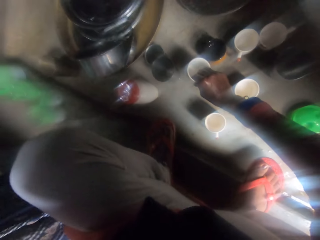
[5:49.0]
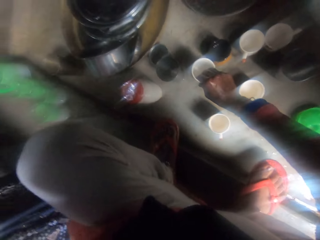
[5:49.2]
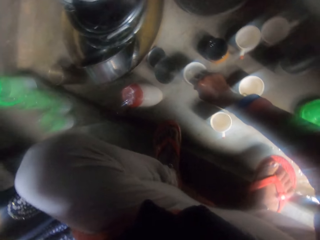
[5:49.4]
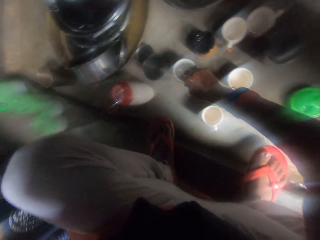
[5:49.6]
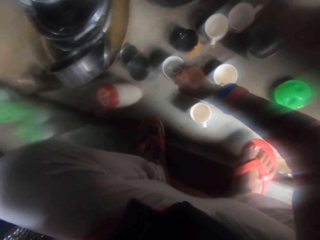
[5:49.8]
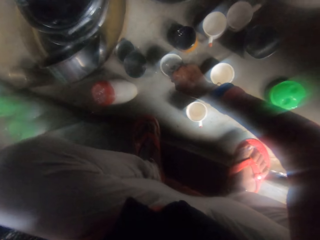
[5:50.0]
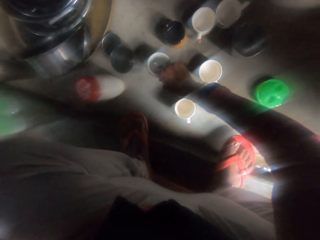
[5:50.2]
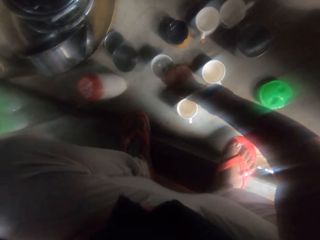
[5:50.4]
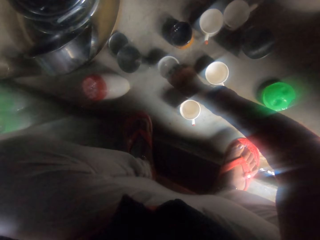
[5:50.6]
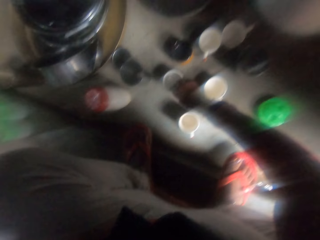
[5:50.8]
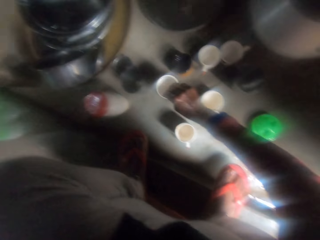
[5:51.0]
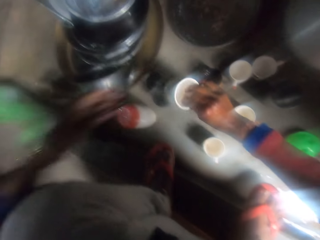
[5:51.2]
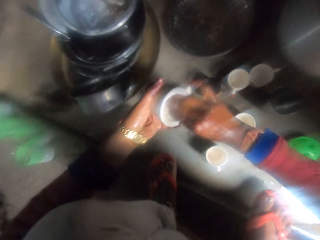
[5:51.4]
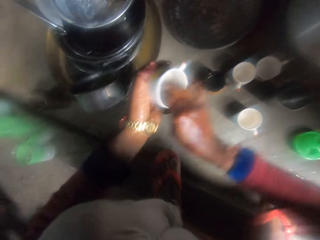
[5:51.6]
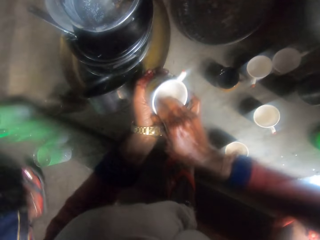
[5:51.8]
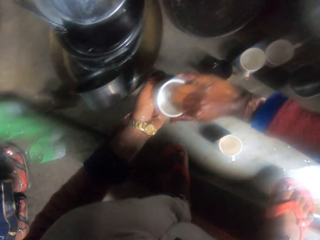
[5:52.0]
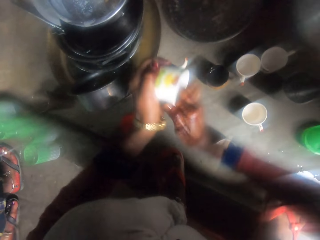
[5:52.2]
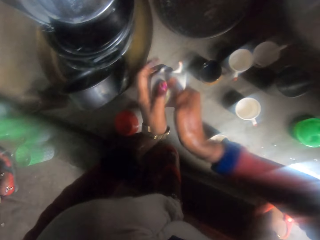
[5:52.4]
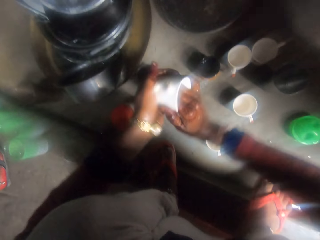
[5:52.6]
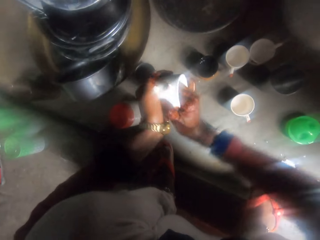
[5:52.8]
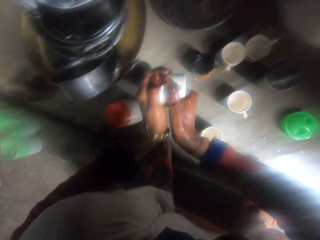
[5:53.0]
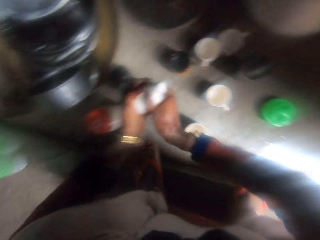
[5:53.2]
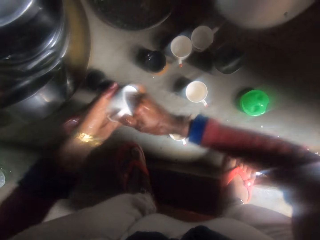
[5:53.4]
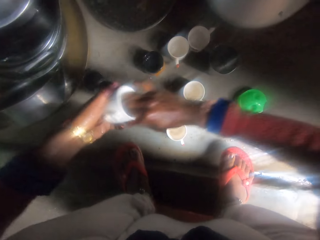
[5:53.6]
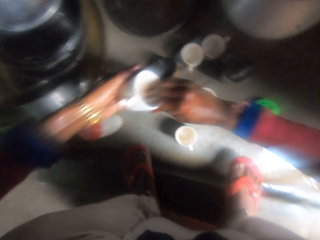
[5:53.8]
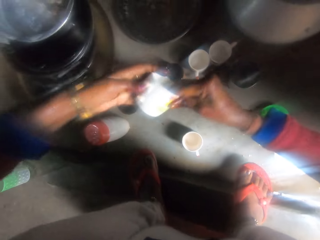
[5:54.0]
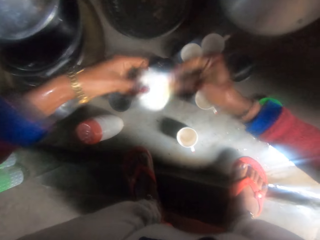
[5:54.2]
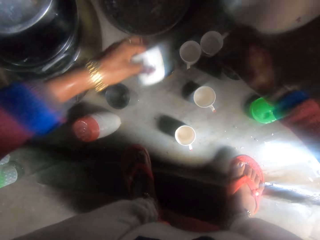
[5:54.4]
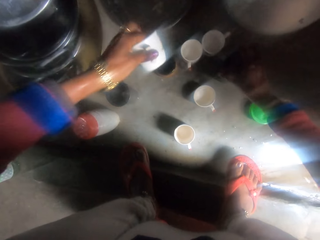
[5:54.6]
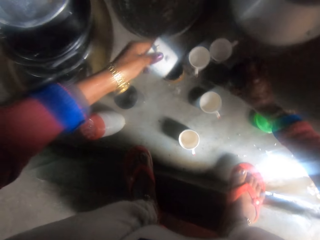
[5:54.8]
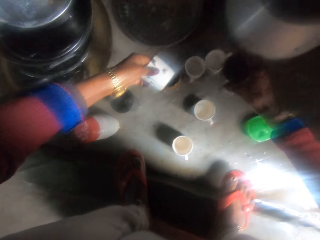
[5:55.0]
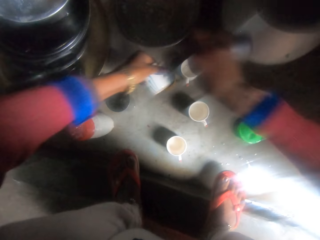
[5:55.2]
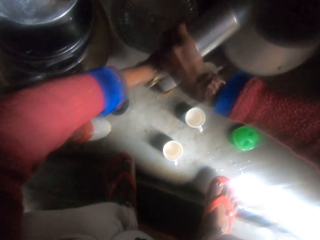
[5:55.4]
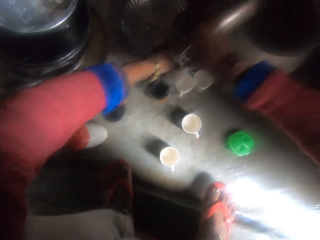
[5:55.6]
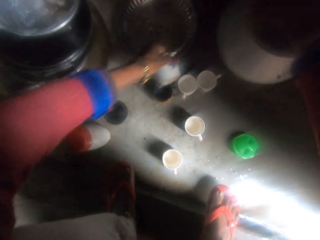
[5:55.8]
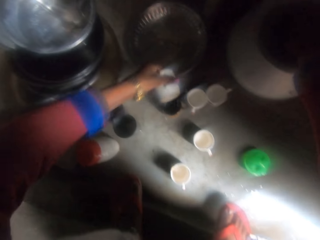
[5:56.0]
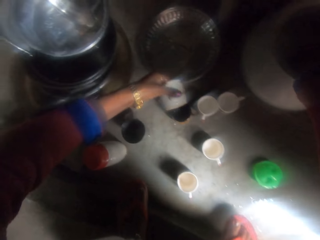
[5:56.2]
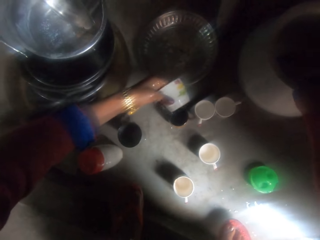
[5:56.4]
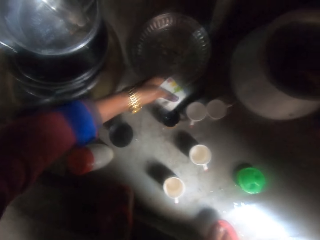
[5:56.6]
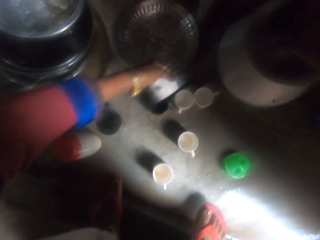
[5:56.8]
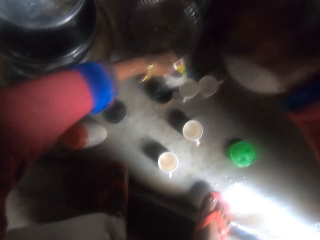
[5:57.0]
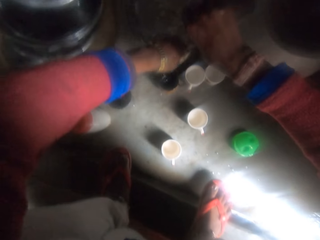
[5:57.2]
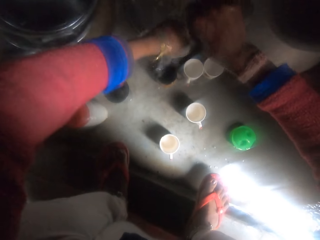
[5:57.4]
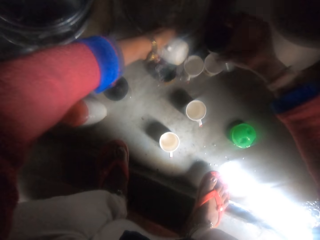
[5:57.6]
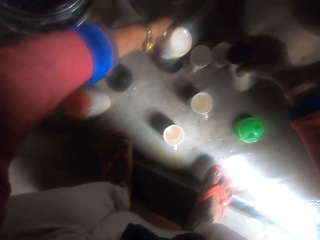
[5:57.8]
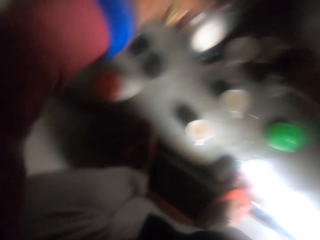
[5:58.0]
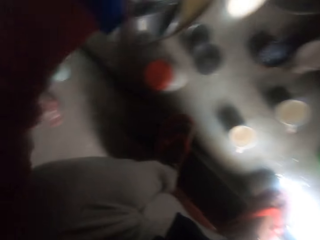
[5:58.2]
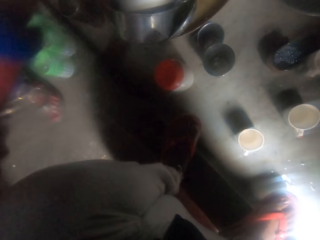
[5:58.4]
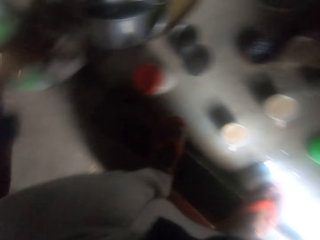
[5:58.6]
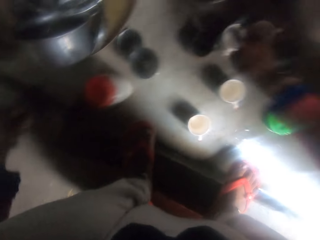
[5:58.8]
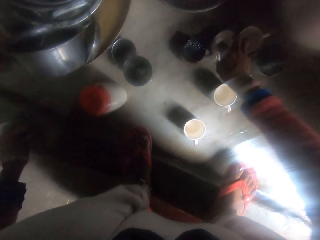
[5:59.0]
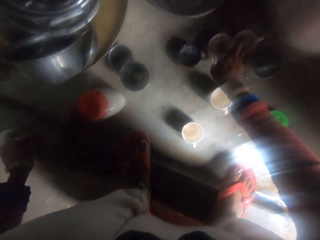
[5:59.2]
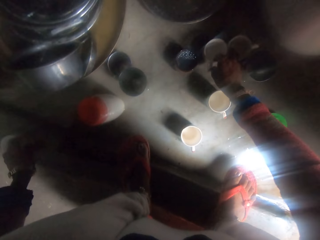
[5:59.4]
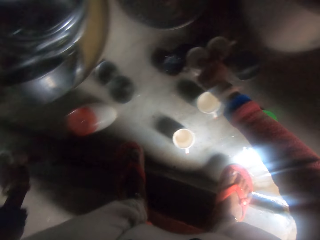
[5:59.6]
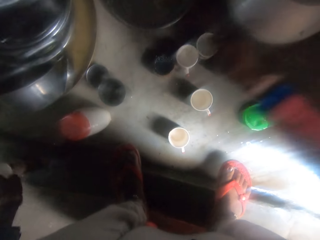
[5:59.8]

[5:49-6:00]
The camera wearer picks a cup. She shakes a glass. She turns slightly. She picks the cup. She holds the cup with both hands. She rinses the cup with her hand. She washes the cup. A woman walks round the room. The camera wearer holds the cup. She picks the cup with water from the floor. She pours water on the cup in her hand. She takes water from the pot with the cup. She rinses the cup. She pours water on the cup in her hand. She drops the cup with water on the floor. She drops the cup on the floor. She touches the cup.

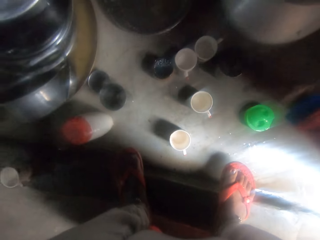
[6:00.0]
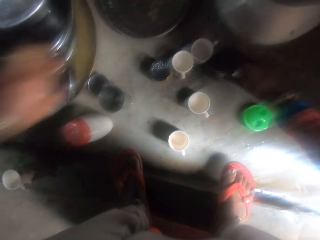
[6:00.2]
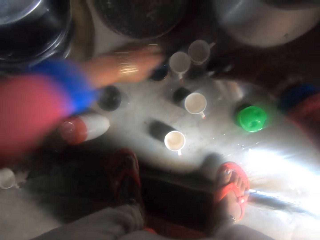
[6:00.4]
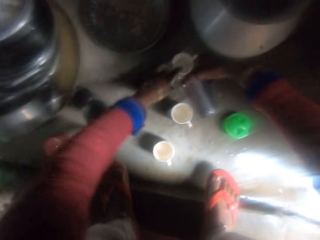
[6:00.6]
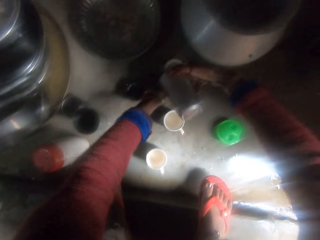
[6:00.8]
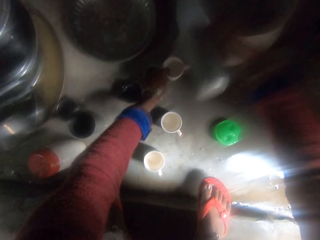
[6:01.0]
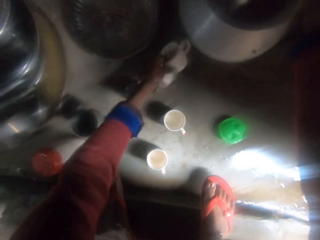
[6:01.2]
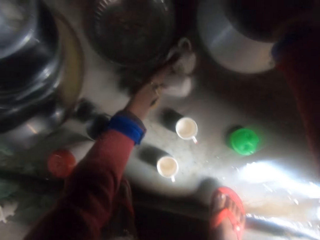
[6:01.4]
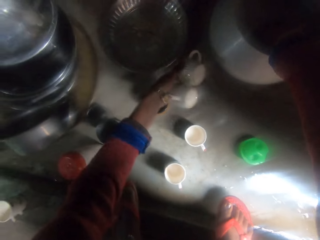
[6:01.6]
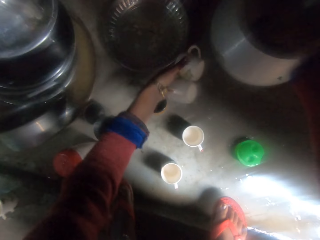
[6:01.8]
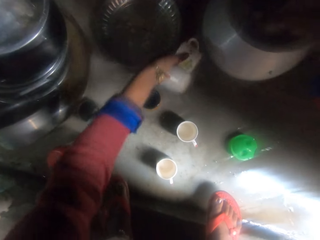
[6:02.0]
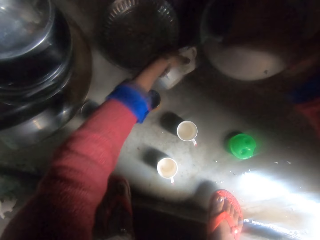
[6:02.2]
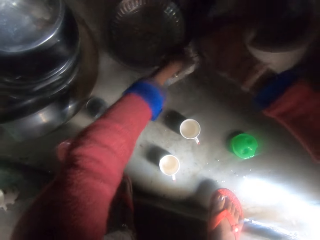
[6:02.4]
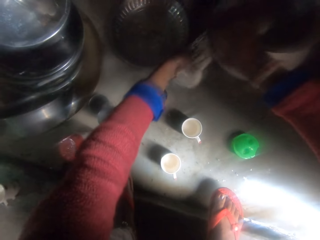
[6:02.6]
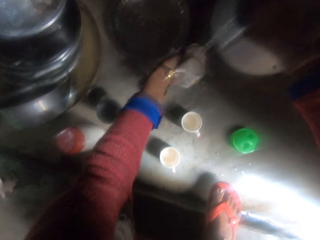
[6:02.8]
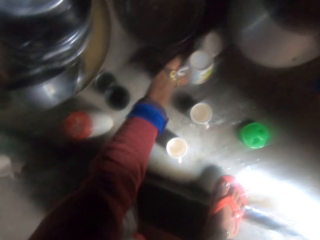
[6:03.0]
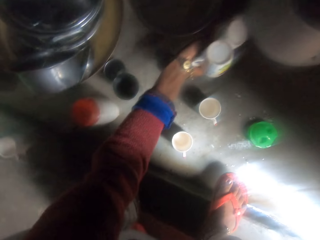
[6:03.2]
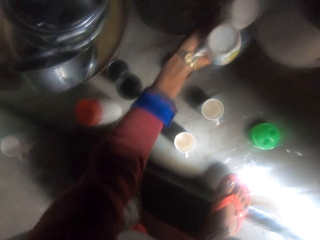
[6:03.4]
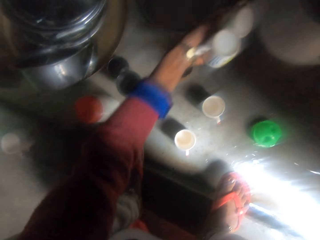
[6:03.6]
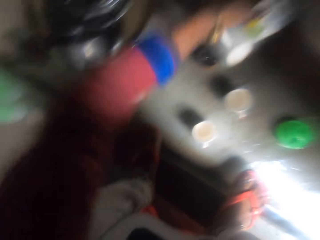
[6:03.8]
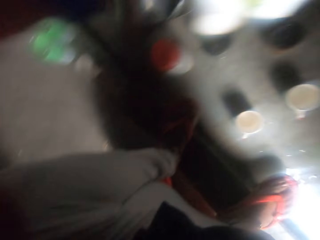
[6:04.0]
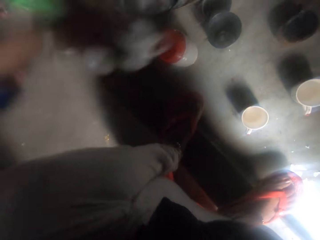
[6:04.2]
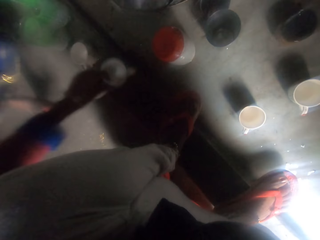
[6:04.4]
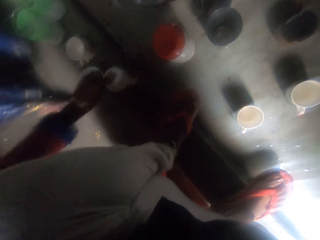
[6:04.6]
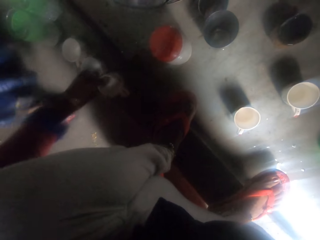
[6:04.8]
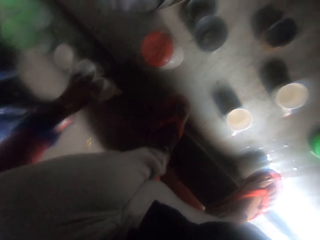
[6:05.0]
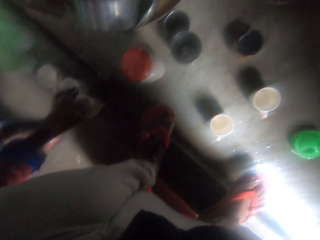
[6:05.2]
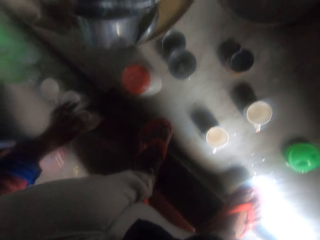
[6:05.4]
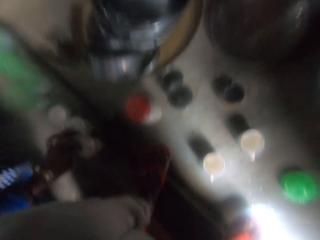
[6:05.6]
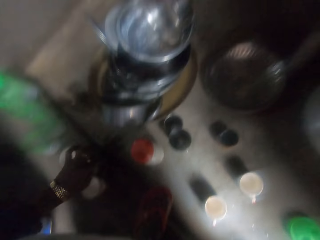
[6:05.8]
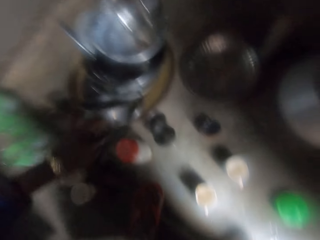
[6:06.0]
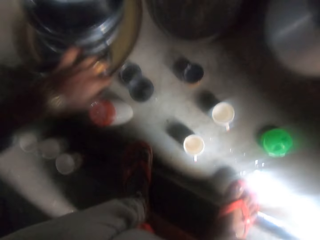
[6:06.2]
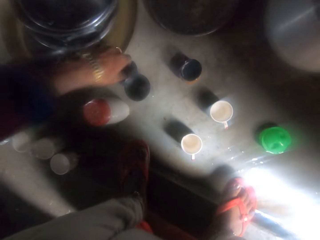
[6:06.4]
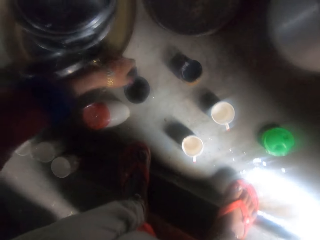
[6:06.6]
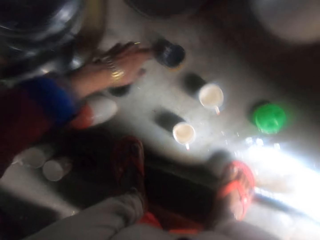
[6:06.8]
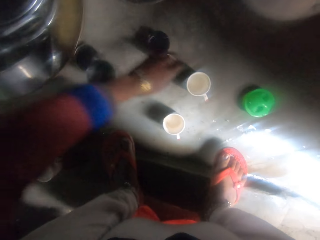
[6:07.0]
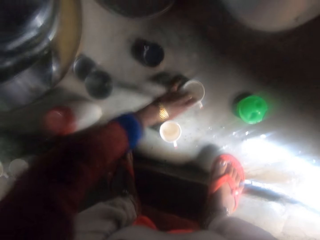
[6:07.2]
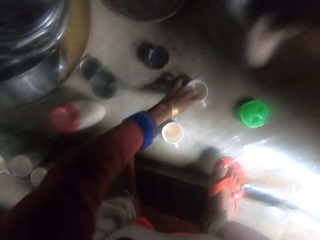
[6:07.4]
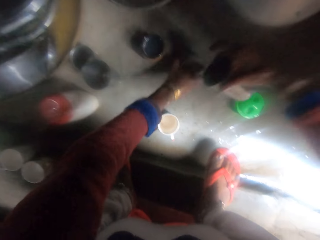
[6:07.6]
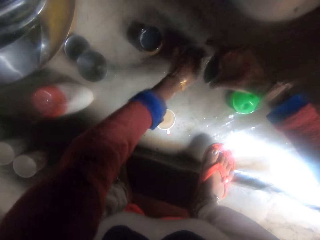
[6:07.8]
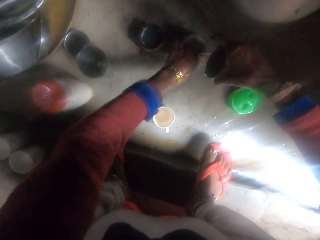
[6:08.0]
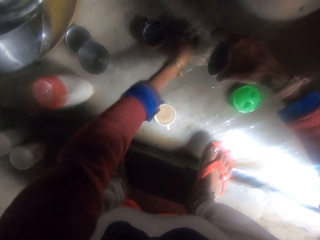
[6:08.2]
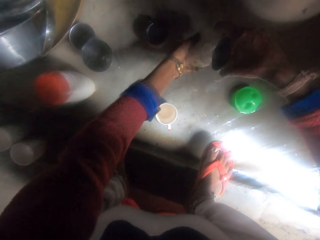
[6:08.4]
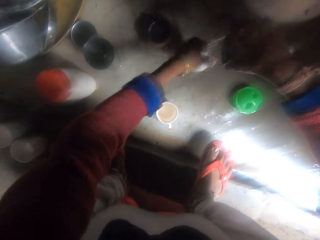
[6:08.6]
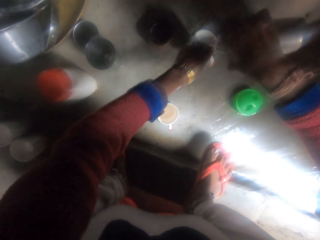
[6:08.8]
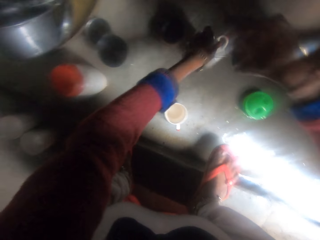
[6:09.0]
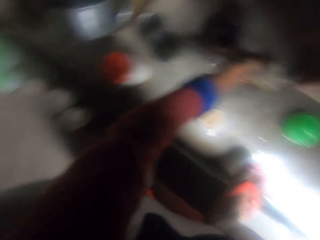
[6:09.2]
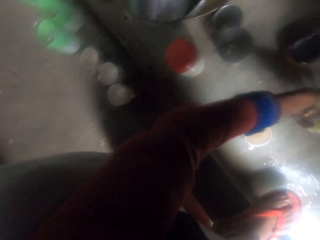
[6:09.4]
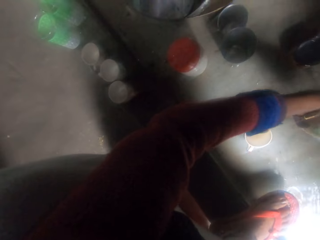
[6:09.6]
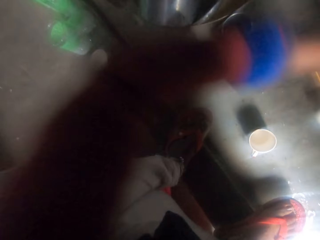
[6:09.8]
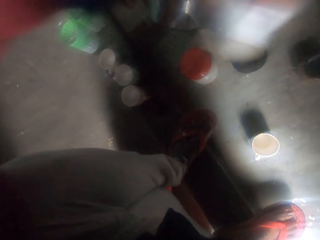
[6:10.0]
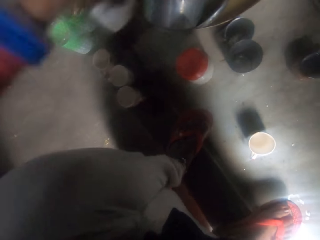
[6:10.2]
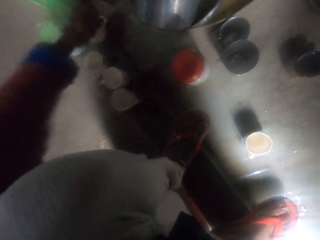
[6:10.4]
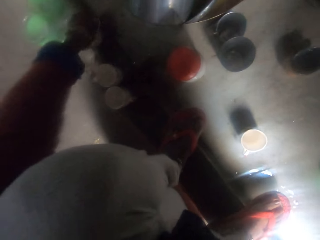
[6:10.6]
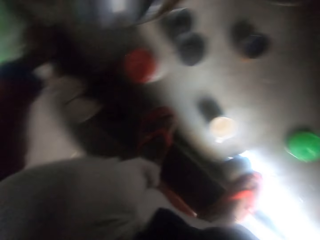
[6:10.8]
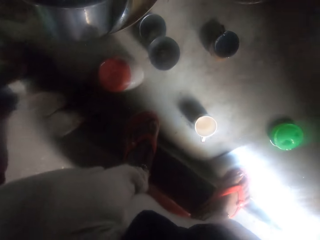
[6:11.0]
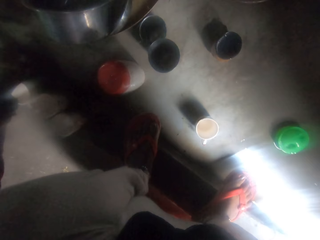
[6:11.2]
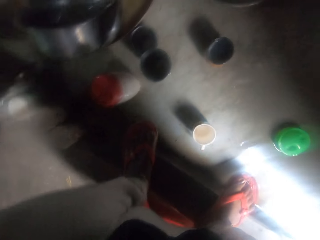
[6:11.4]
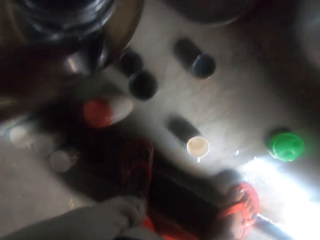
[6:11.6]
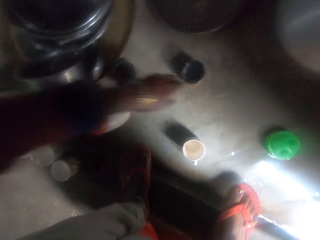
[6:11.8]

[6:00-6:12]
The camera wearer moves the cups on the floor. She withdraws her hand. She picks the cup with water from the floor. She pours water on the cups on the floor. She takes water from the pot with the cup. She holds the cups. She pours water on the cups on the floor. She flicks the cups. She drops the cups on the floor. She rinses the cup on the floor and pours water on the cups on the floor. She holds the cup. She turns the cup. She slightly turns her head. She drops the cup on the floor.
